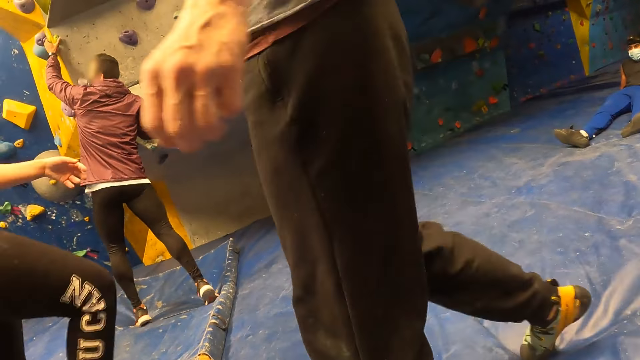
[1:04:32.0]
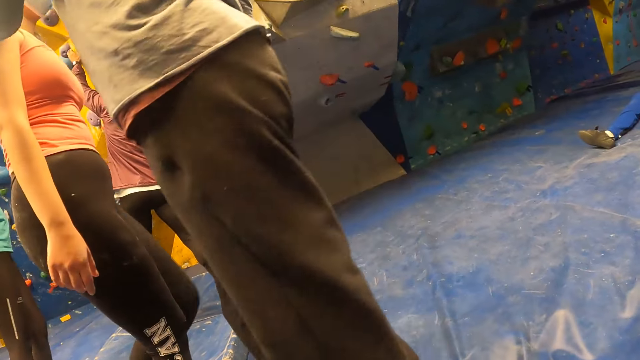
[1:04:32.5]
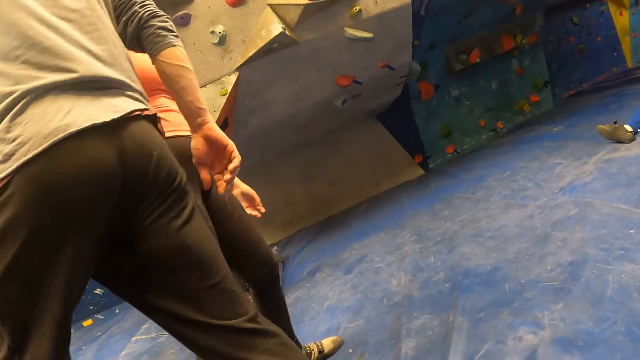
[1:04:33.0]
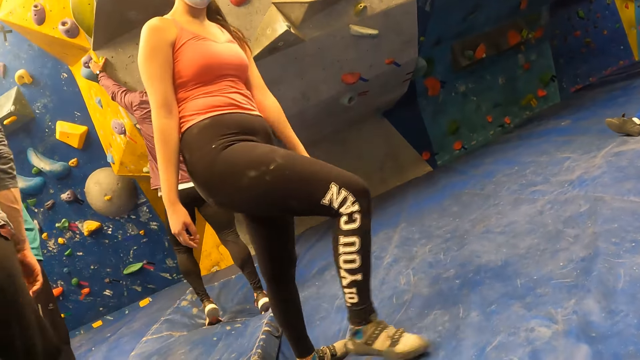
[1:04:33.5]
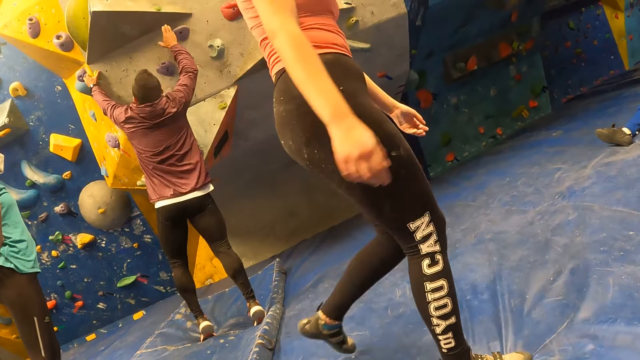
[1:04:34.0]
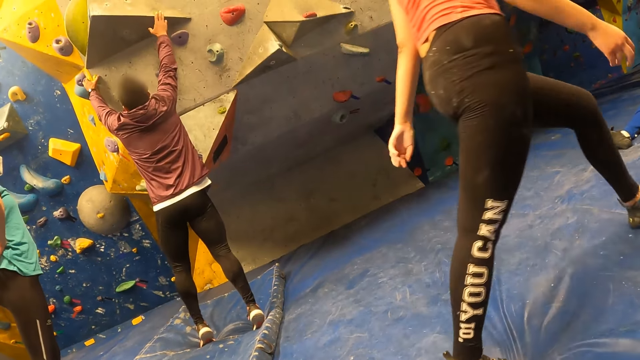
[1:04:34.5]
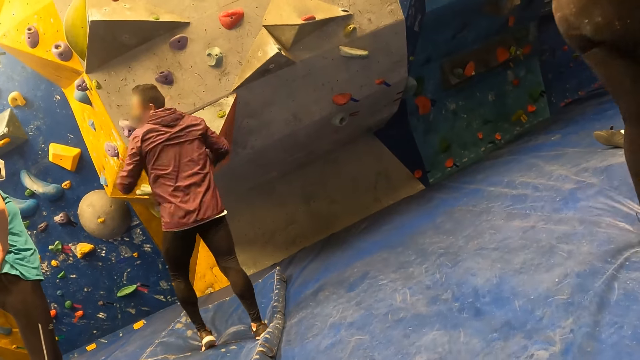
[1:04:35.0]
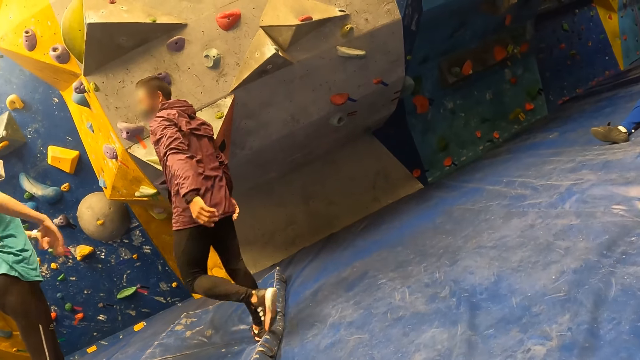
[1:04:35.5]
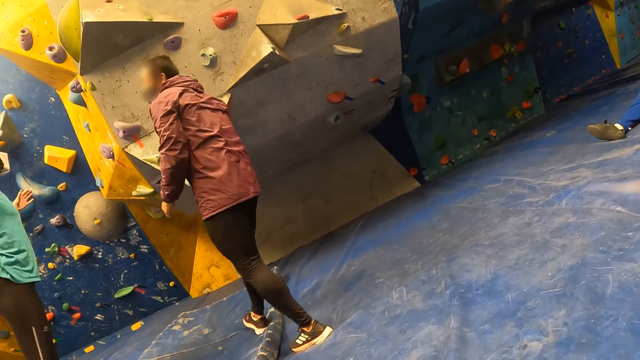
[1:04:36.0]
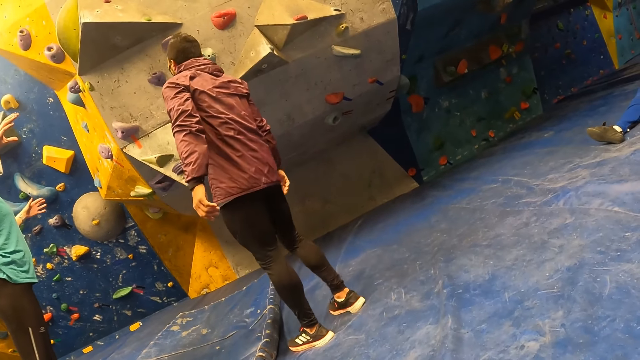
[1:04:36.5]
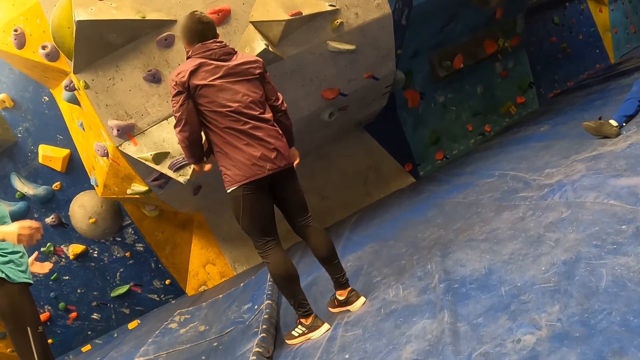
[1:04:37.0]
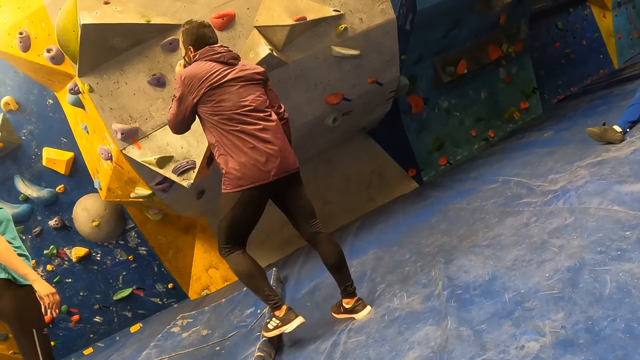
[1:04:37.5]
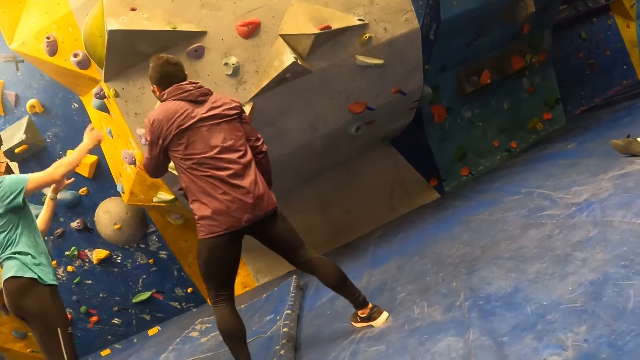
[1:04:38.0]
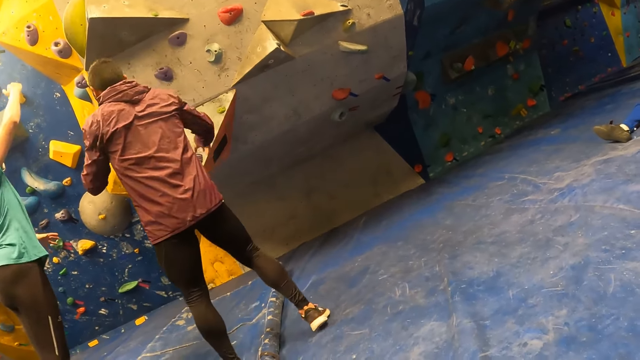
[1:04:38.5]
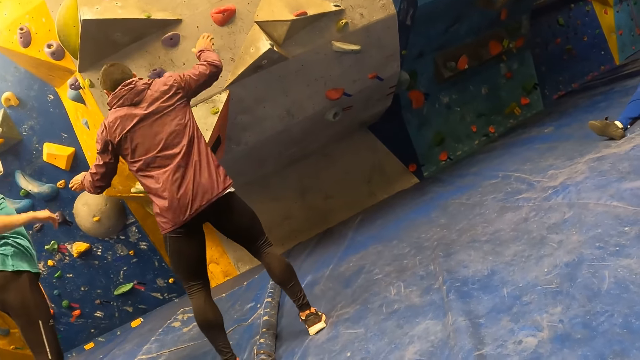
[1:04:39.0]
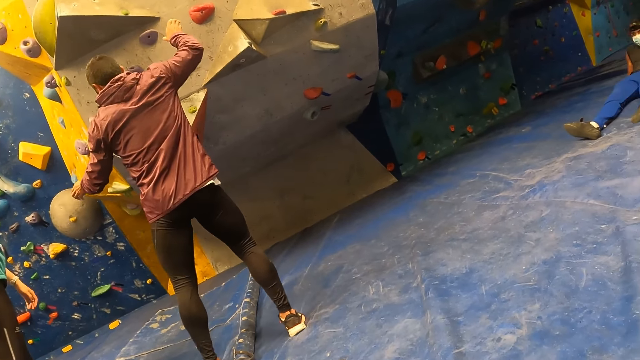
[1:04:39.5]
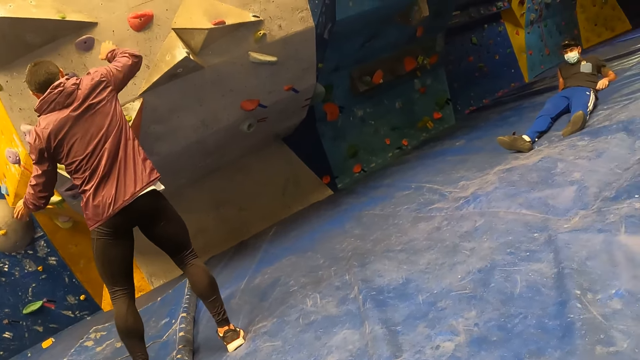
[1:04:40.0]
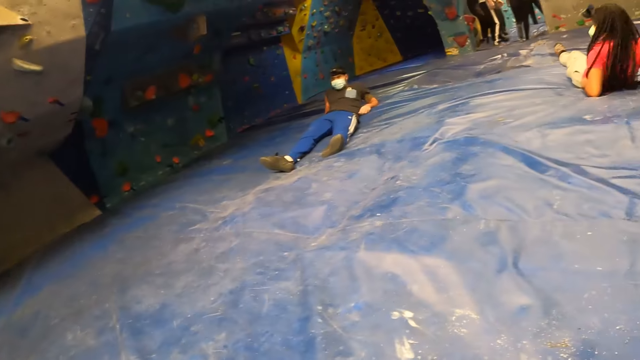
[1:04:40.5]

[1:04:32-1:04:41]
The man demonstrates to the woman with both hands on the bouldering wall. The woman opens up both hands. The woman converses with the man.

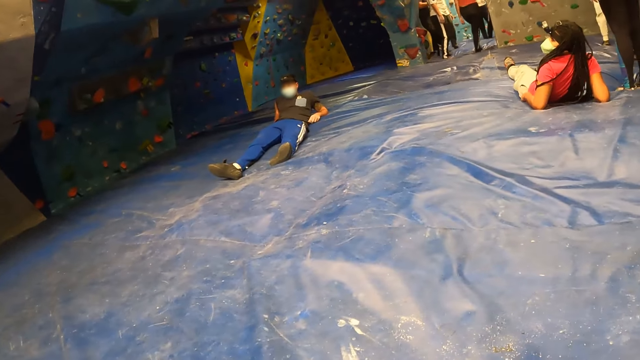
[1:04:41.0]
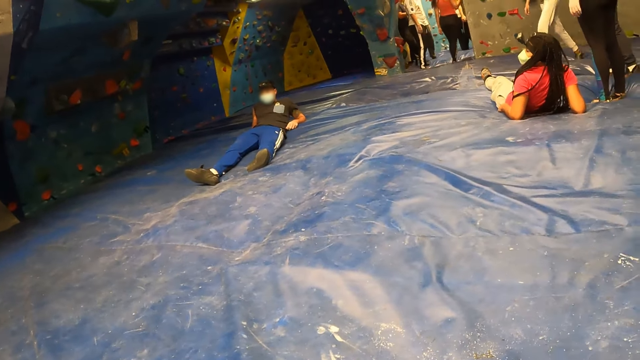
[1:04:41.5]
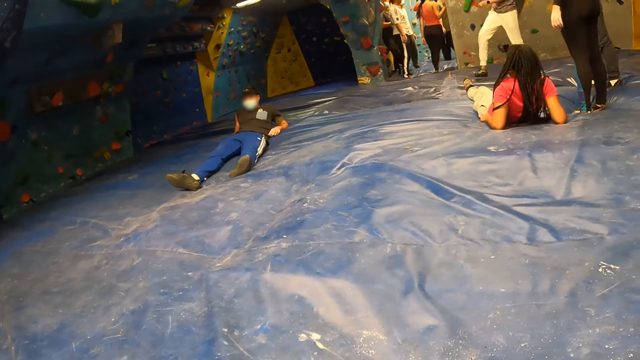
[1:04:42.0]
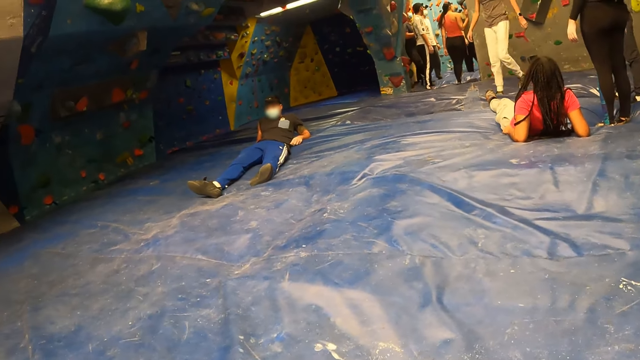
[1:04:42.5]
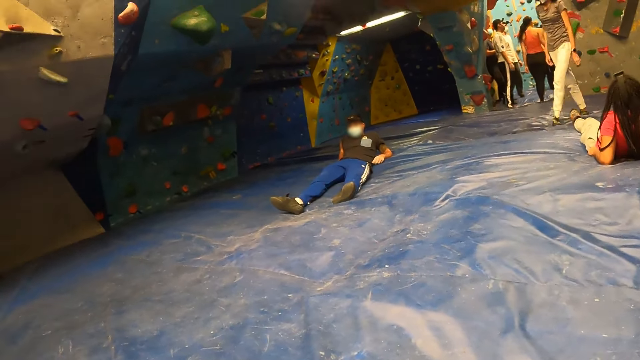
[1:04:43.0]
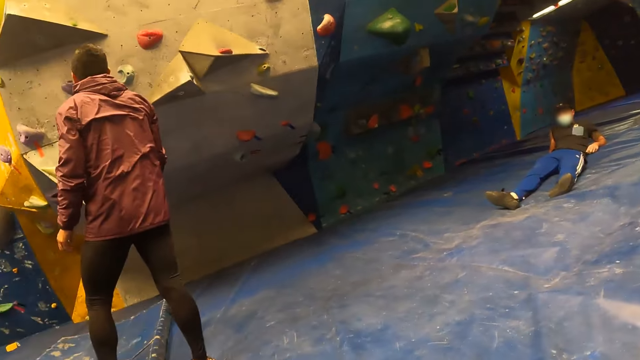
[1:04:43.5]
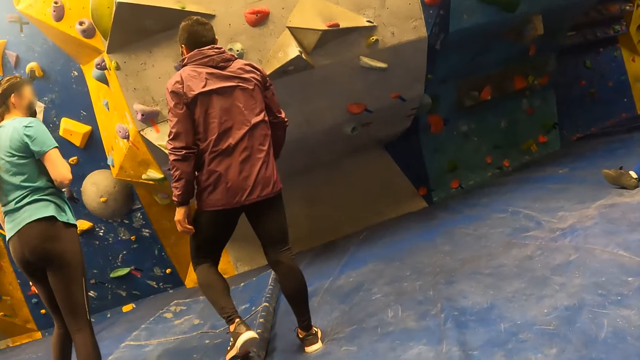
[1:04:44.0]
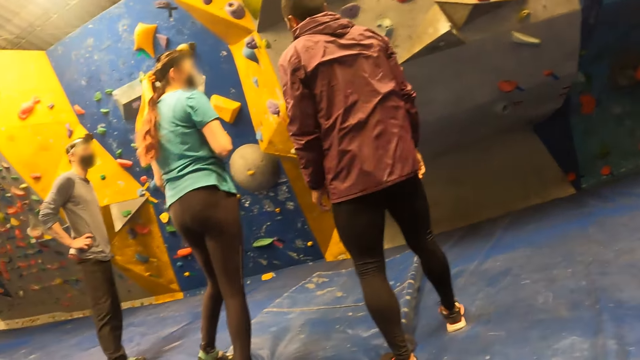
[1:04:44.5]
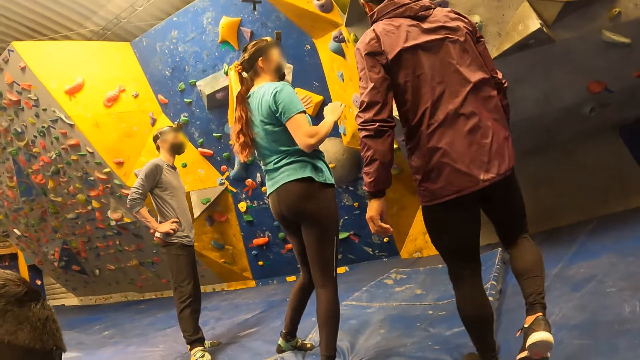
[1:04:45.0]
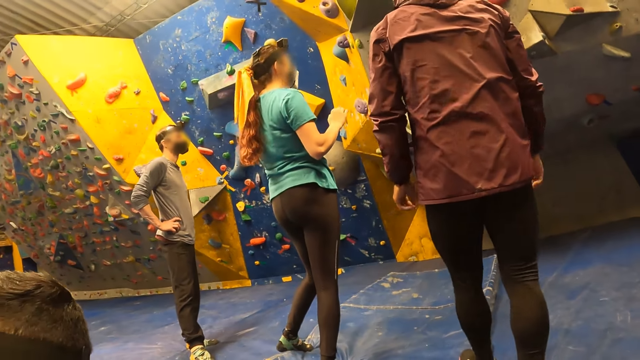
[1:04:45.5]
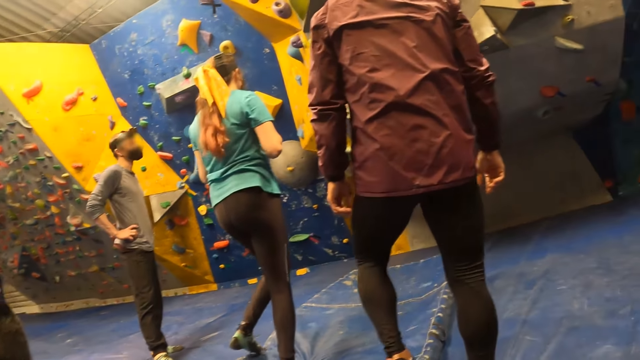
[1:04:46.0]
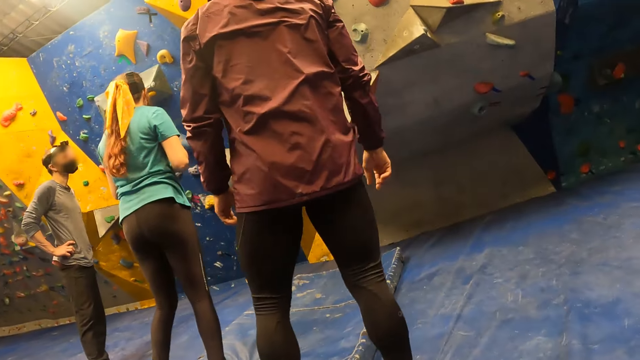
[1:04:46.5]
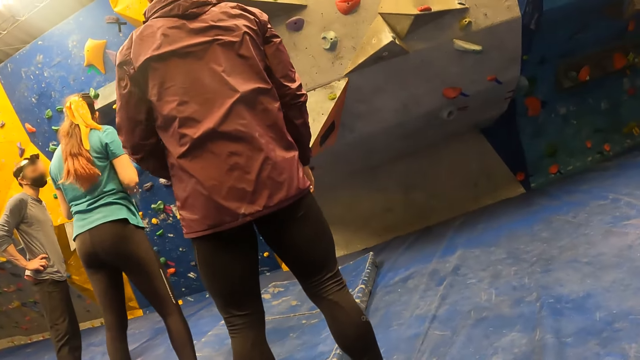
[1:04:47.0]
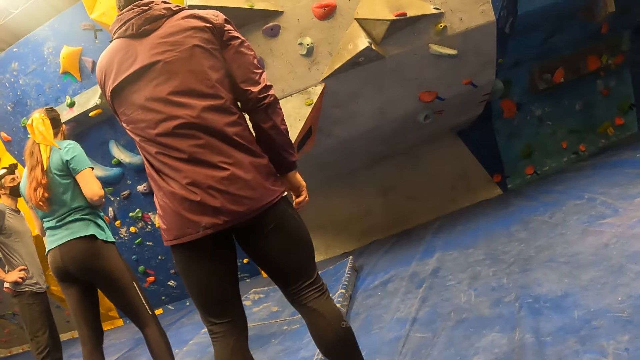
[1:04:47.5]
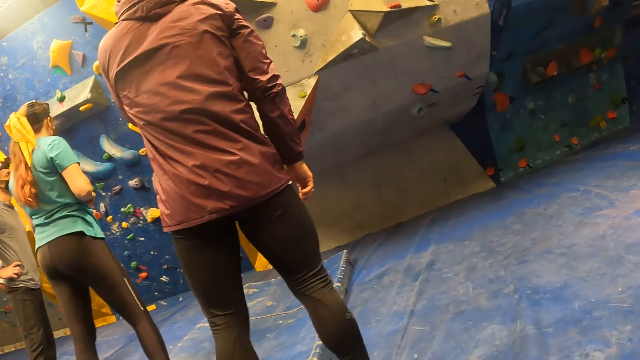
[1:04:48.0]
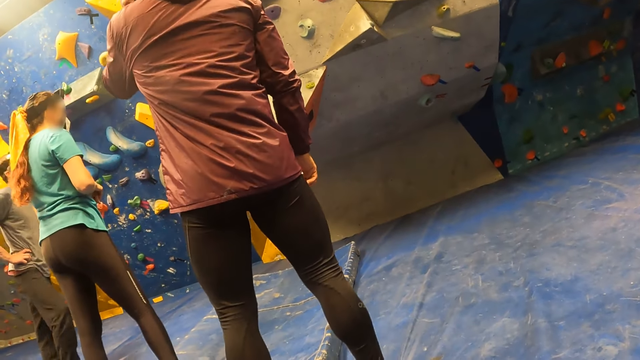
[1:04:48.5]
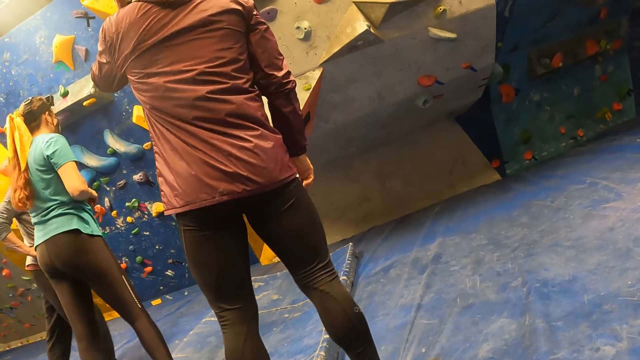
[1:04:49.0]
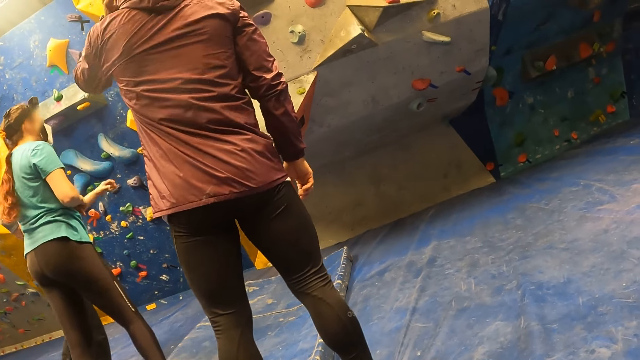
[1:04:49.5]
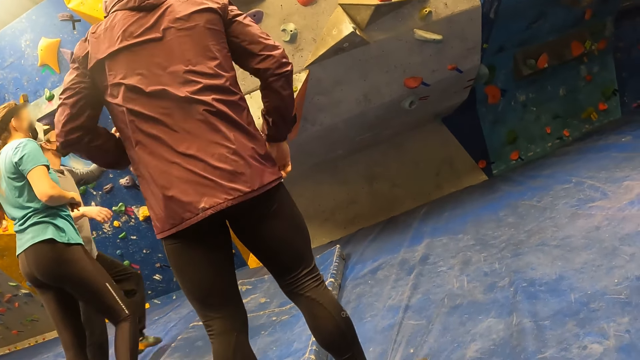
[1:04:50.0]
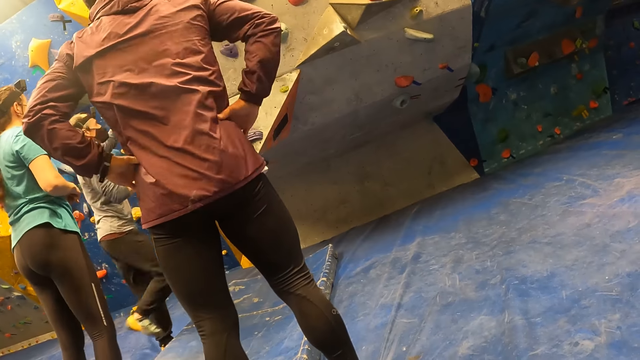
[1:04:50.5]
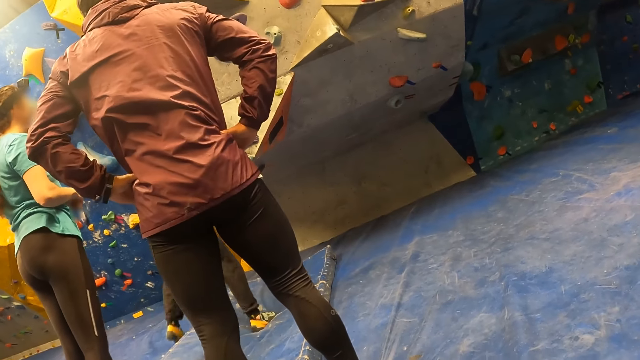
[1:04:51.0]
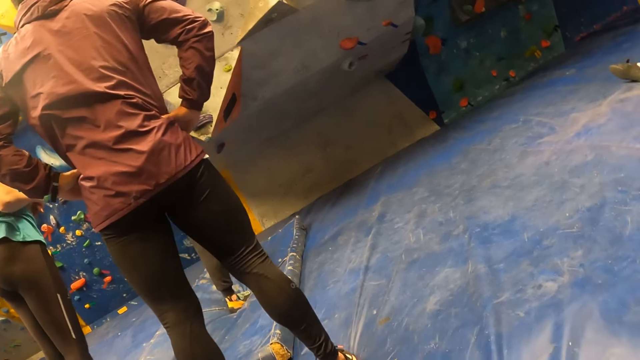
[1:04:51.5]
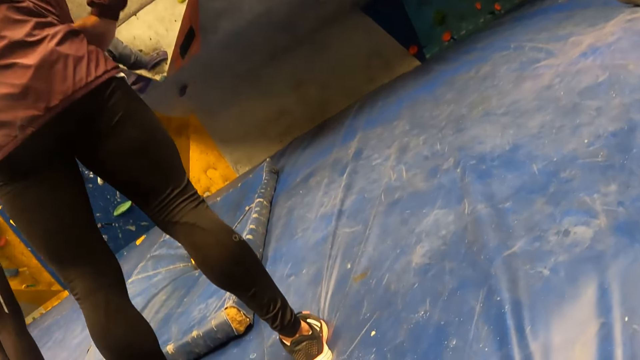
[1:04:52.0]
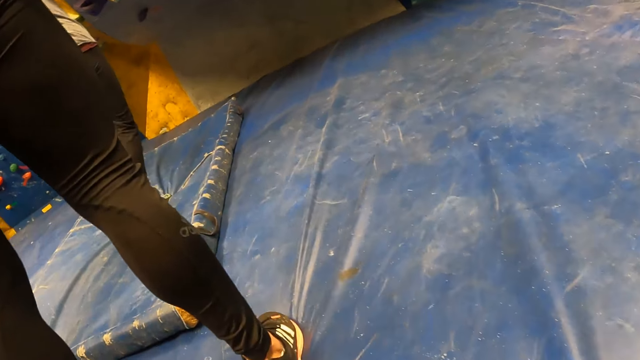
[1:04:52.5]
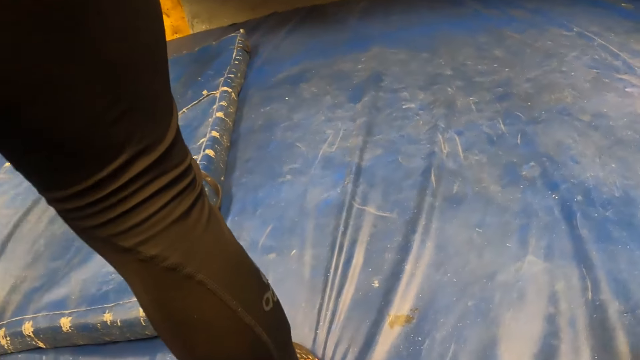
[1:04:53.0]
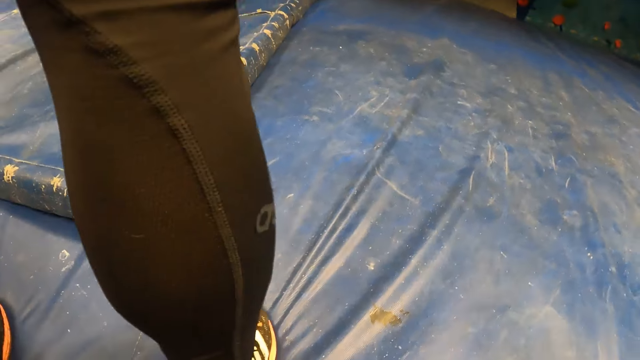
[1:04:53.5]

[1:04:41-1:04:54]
A person walks towards the camera wearer. Another person moves both hands up. A man converses with a woman and another man. Another person moves to the wall.
